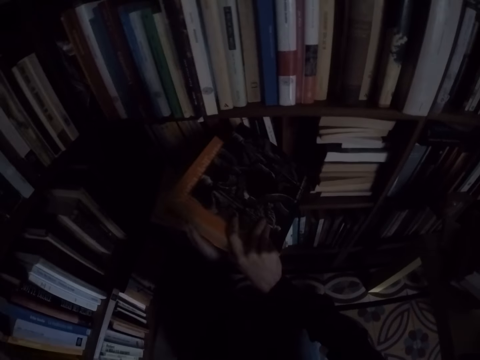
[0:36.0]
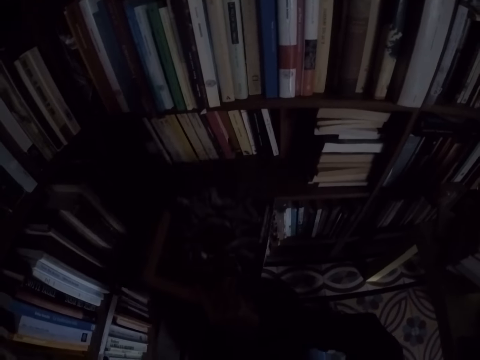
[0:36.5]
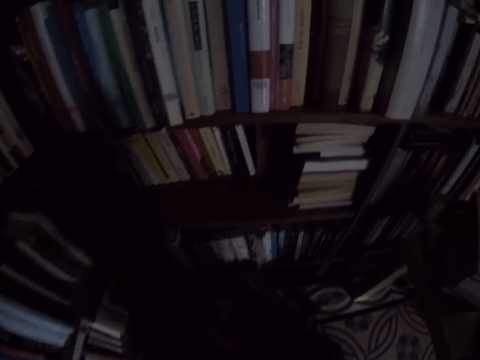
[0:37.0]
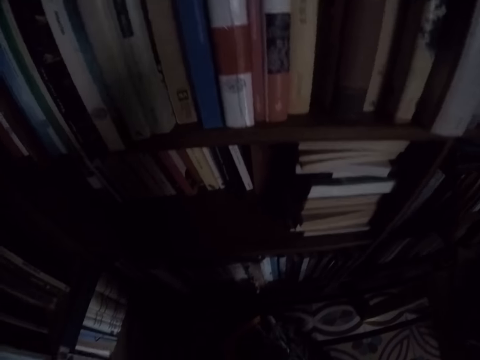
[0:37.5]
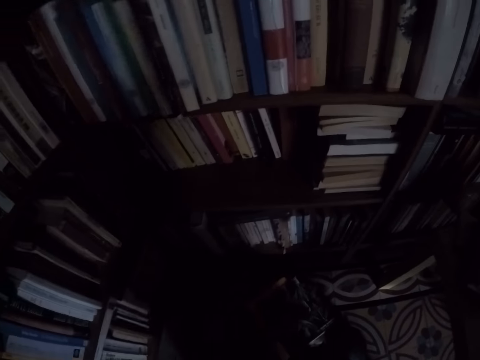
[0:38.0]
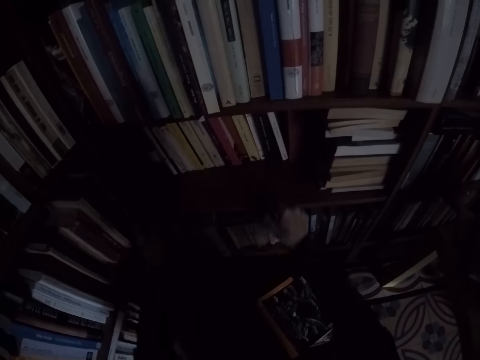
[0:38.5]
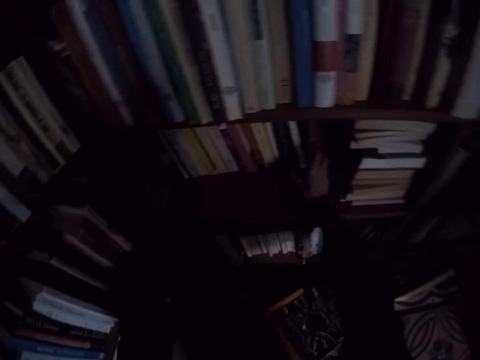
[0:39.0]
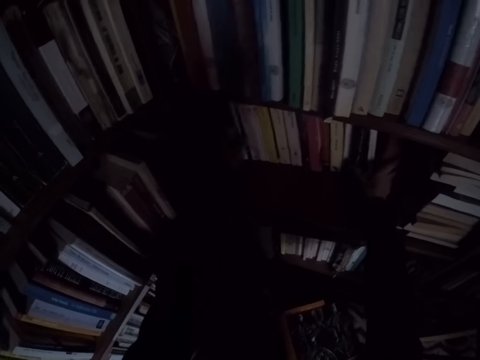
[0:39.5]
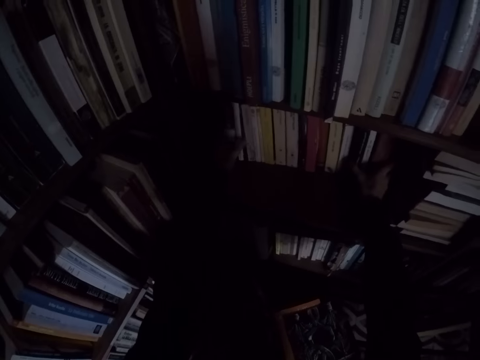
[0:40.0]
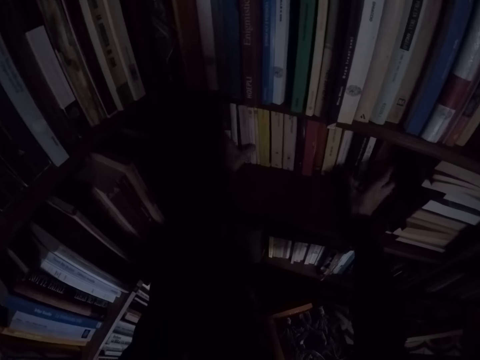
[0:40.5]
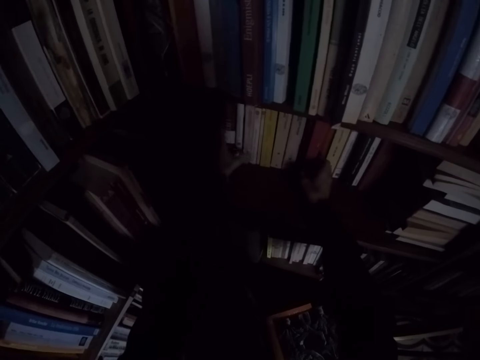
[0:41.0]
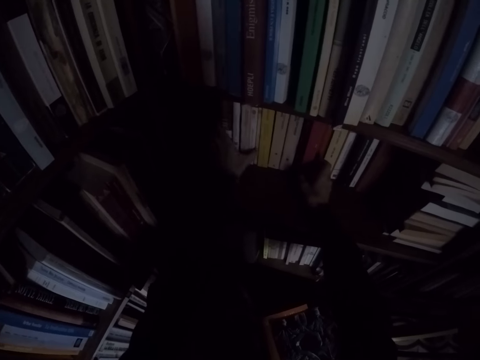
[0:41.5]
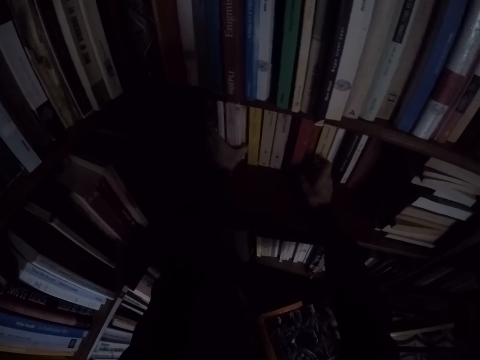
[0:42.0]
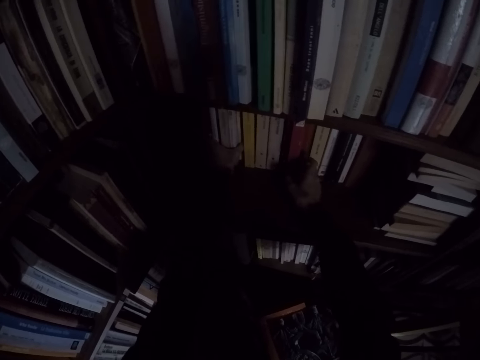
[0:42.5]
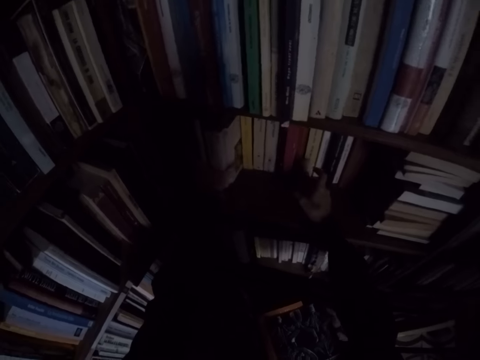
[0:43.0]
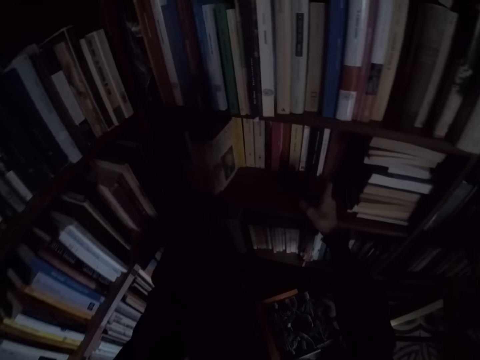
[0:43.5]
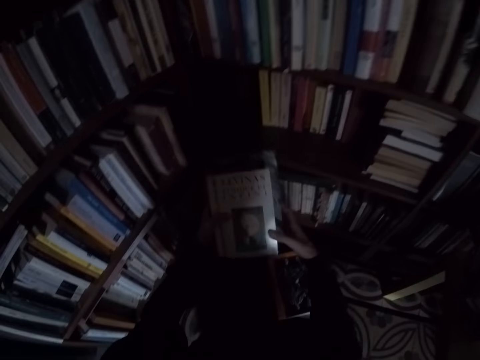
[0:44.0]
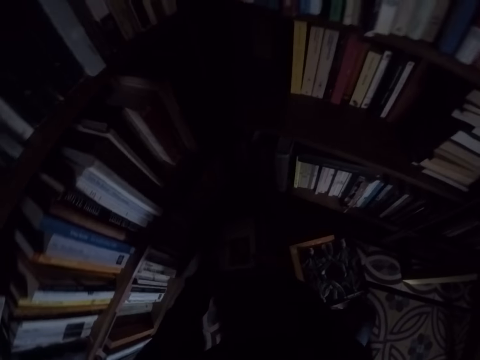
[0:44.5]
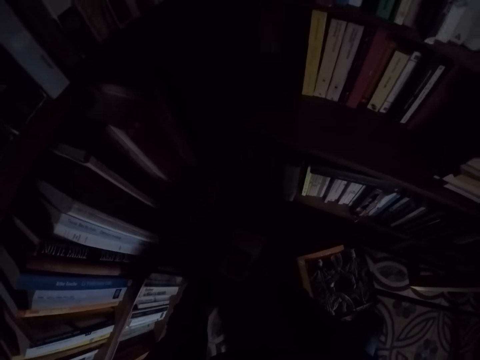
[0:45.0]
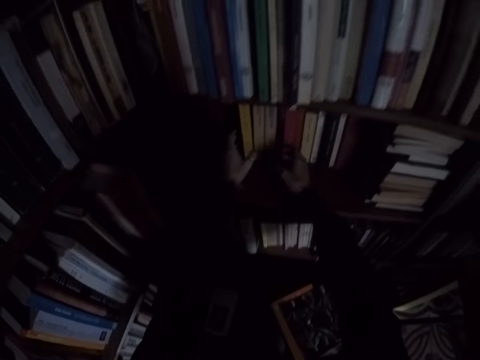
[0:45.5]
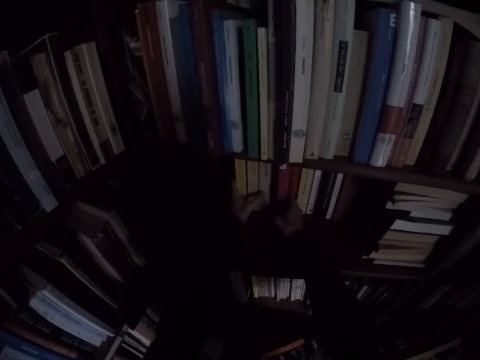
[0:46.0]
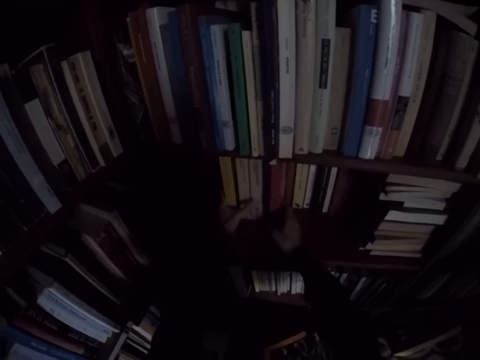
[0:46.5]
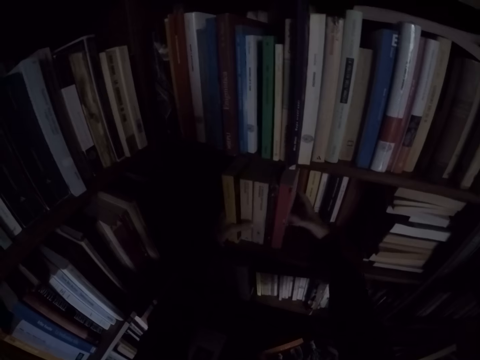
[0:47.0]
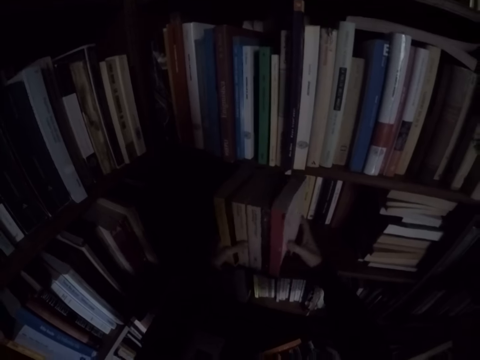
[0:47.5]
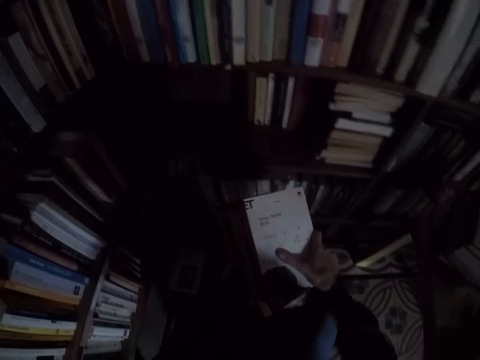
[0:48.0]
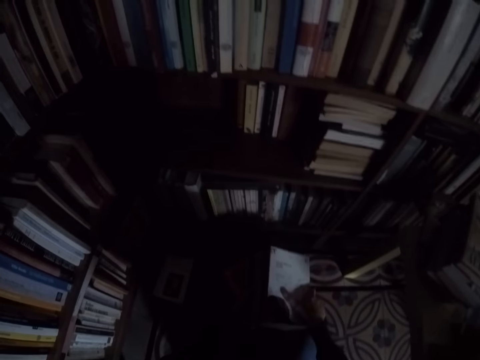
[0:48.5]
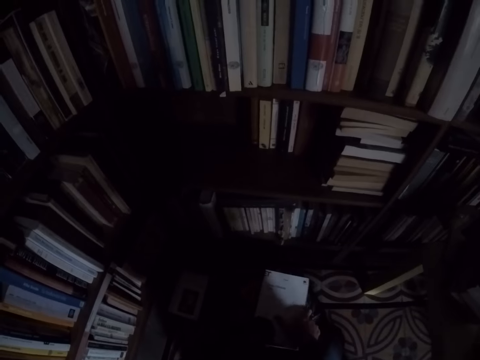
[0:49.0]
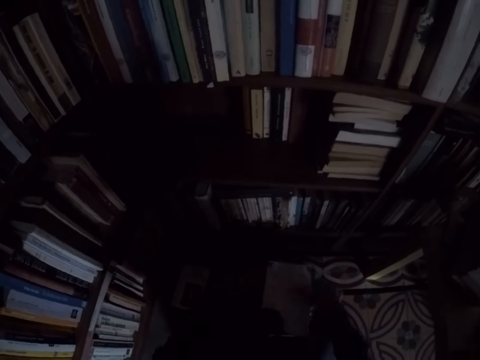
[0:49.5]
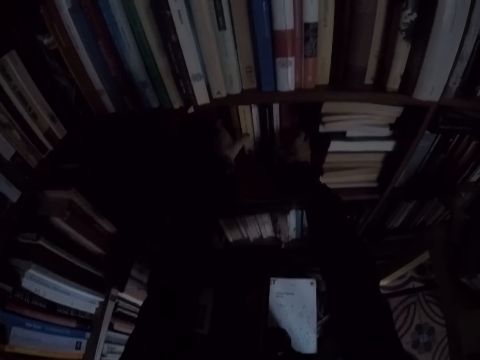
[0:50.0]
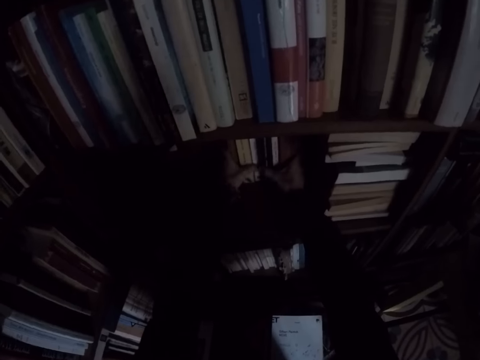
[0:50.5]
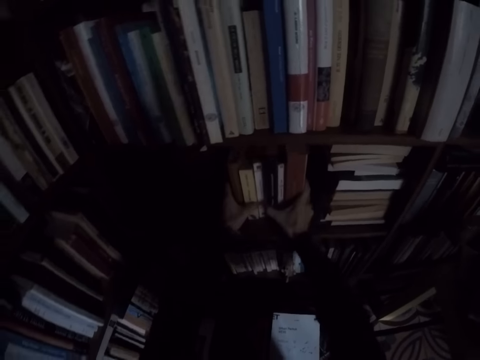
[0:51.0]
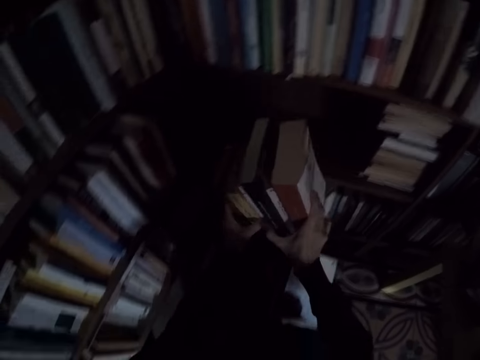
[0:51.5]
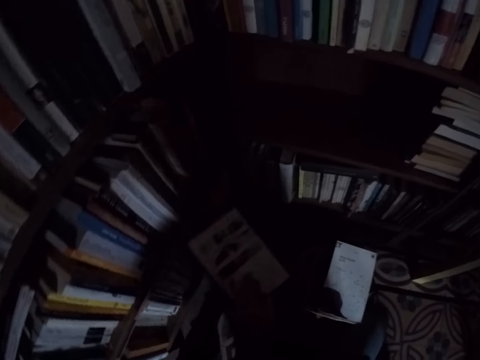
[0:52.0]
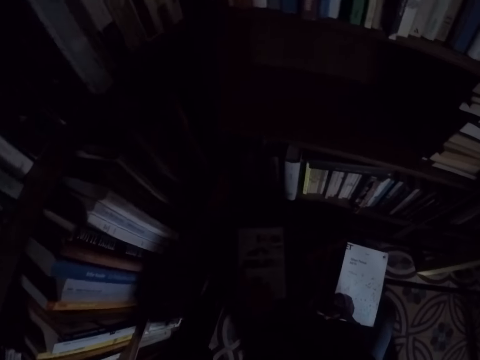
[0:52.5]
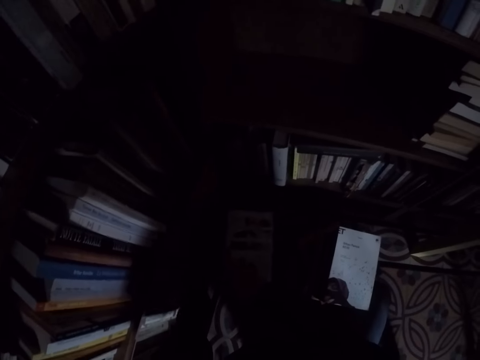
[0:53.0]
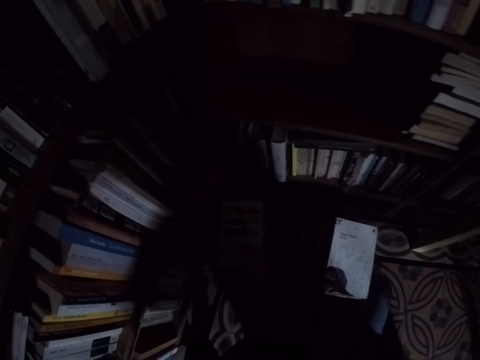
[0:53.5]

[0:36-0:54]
The camera wearer drops the books on the floor. He picks up books from the shelf with his left hand. He holds the books in his hands. He drops the books on the floor. He picks up books from the shelf with his hands. He drops the books on the floor. He picks up books from the shelf with his hands. He drops the books on the floor.

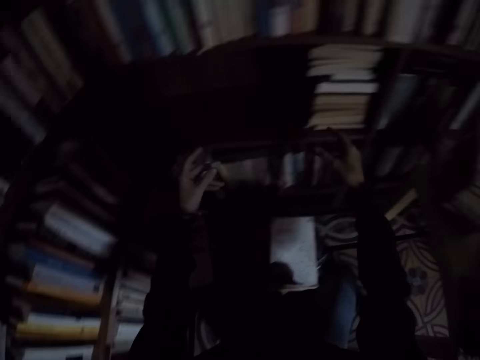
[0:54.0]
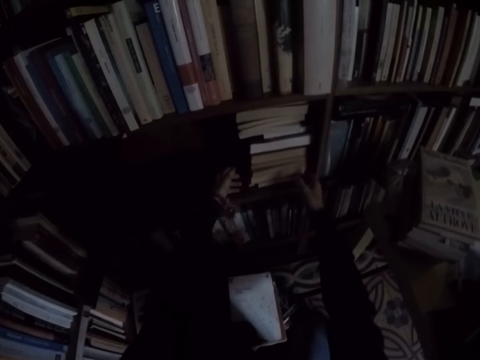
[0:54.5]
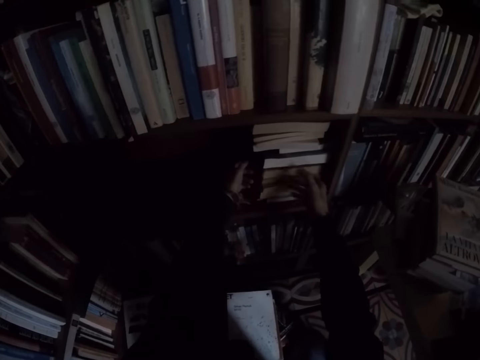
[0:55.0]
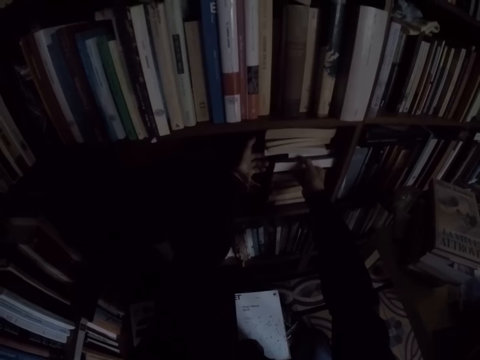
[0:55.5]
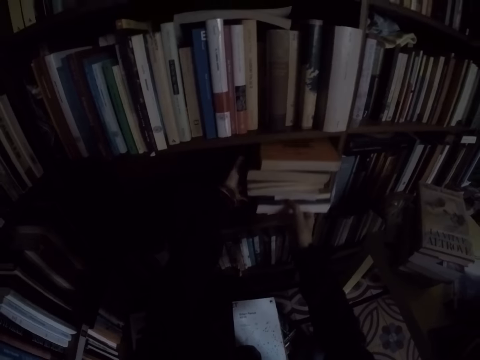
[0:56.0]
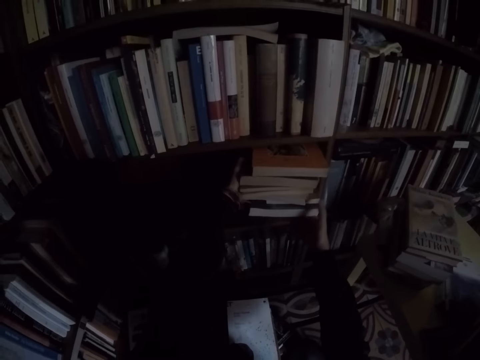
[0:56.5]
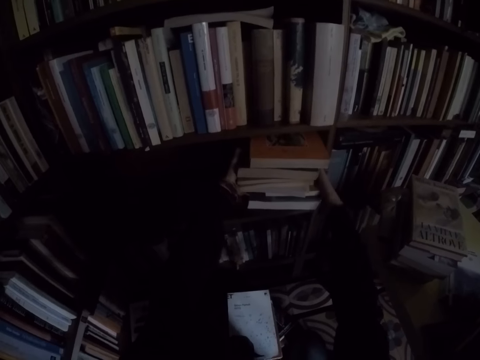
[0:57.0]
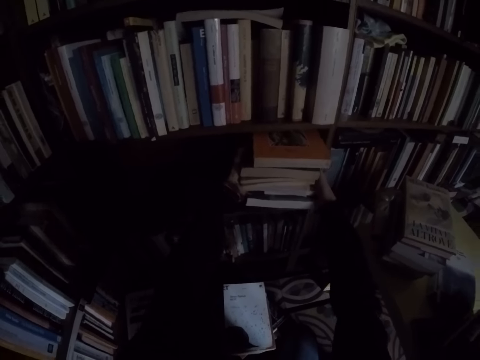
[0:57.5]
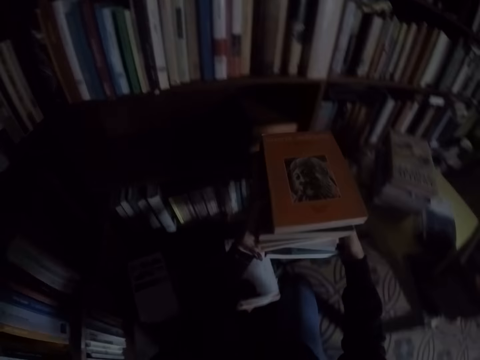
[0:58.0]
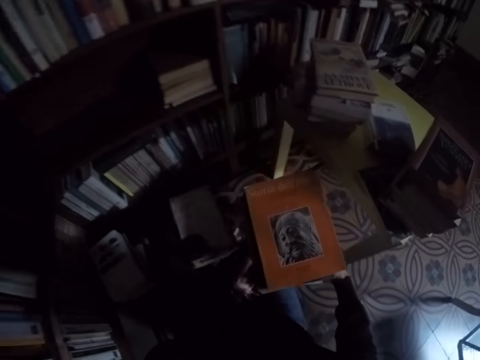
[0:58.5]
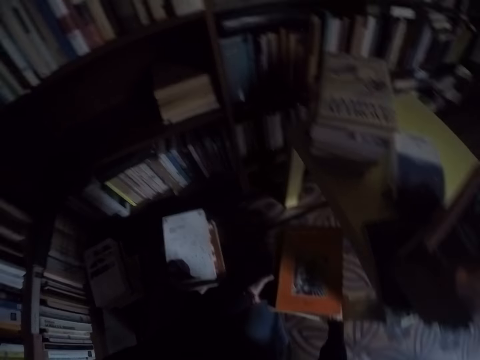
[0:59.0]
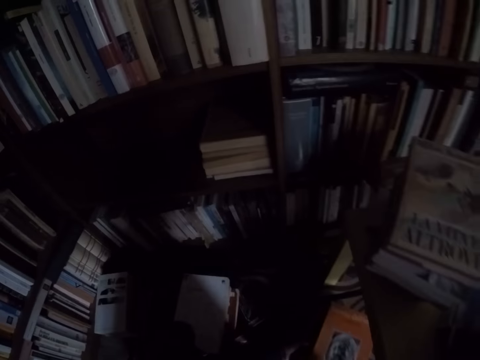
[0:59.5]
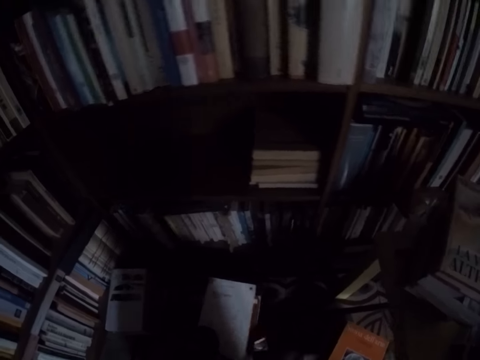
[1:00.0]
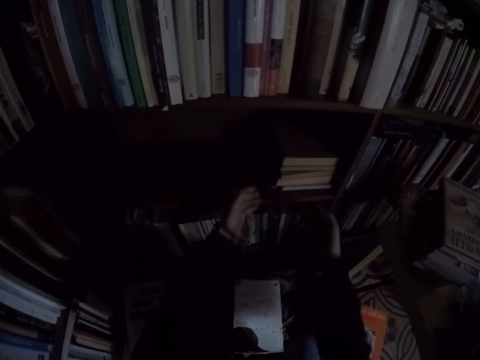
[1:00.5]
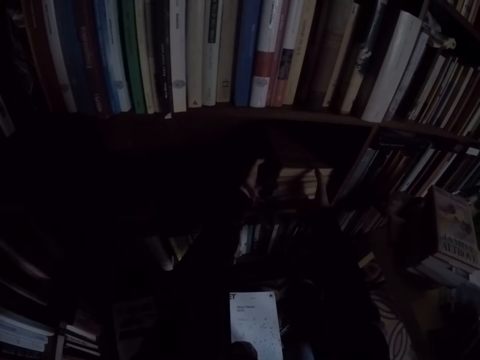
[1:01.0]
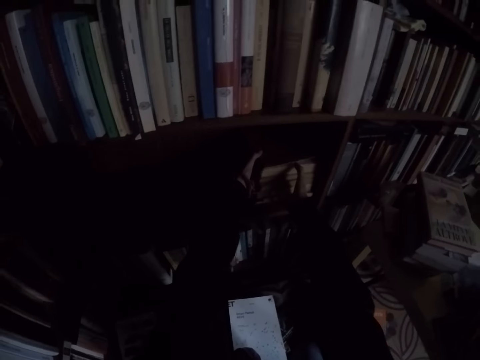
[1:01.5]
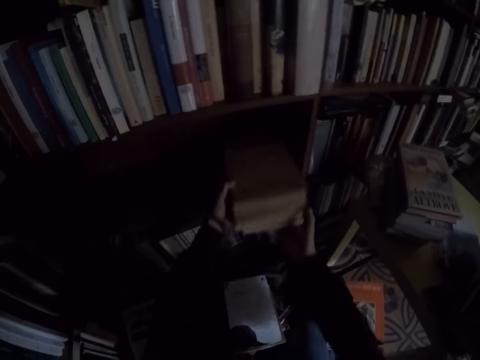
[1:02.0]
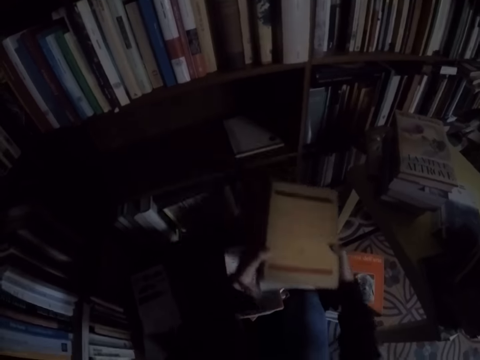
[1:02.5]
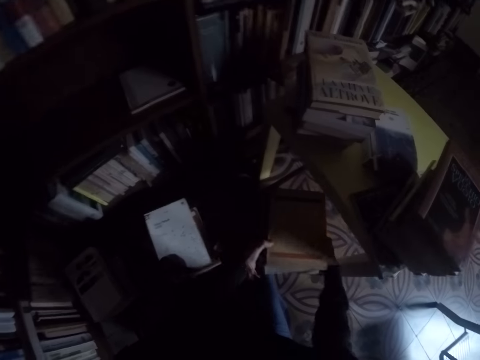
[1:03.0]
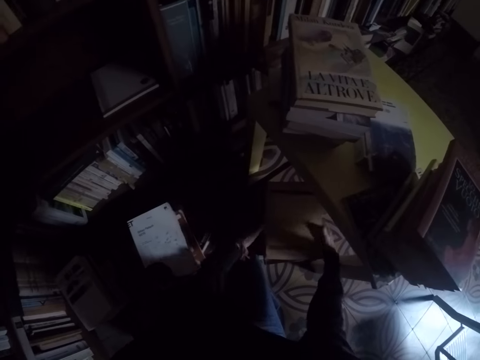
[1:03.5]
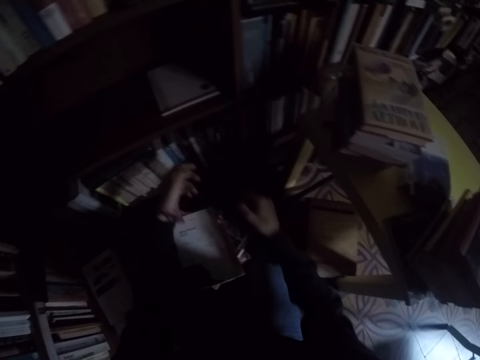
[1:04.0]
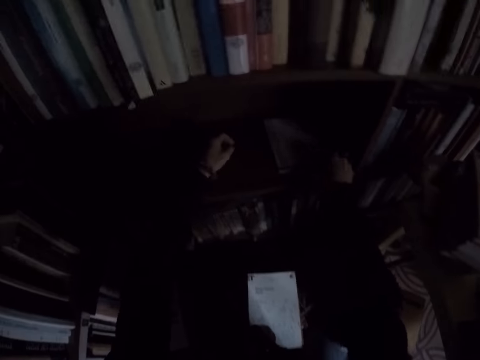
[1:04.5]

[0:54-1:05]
The camera wearer picks up books from the shelf with his hands. He holds the books in his hands. He drops the books on the floor. He picks up books from the shelf with his hands. He drops the books on the floor.
